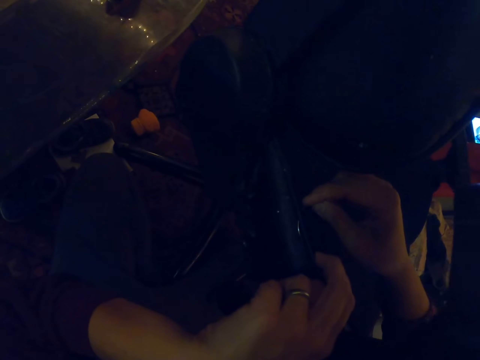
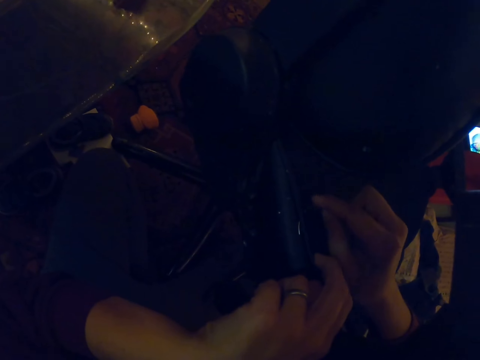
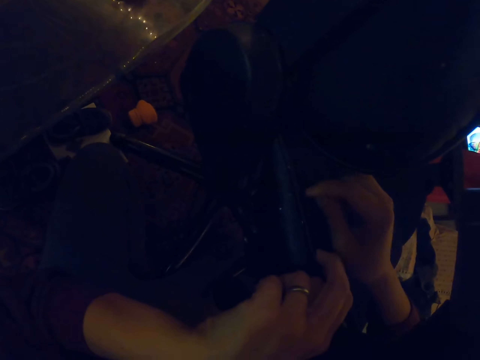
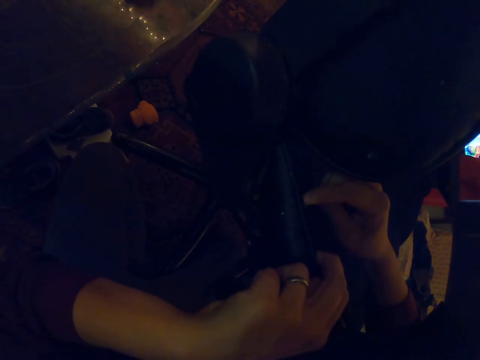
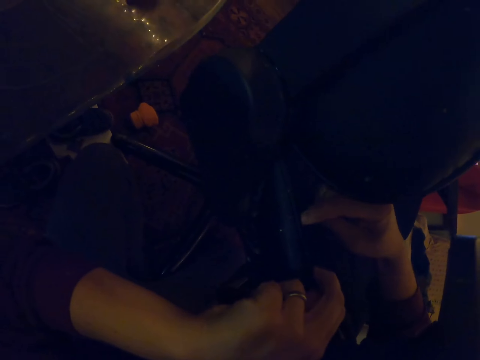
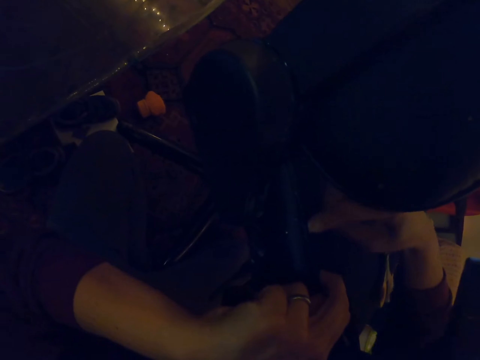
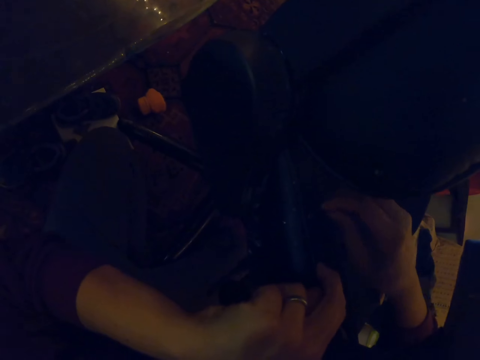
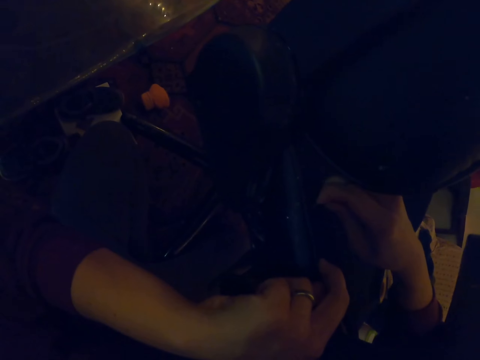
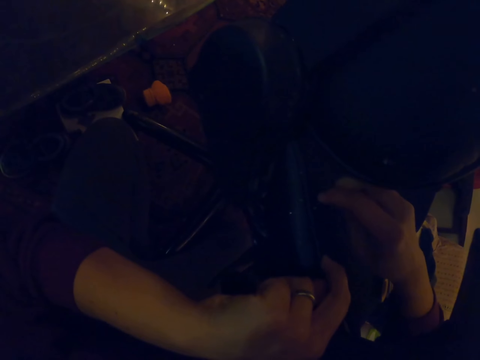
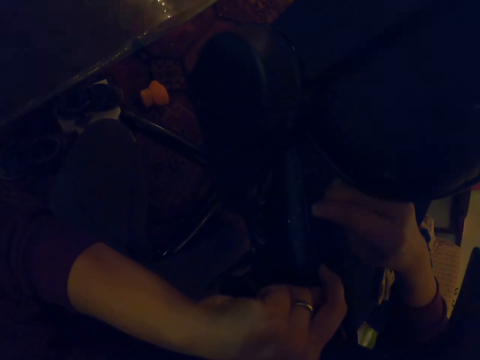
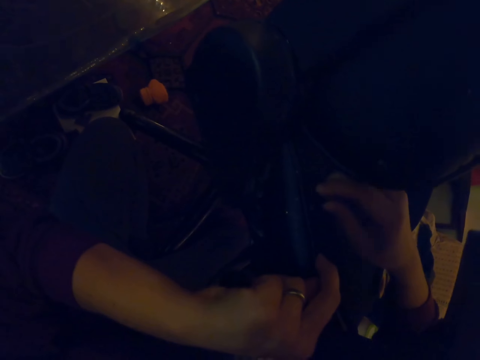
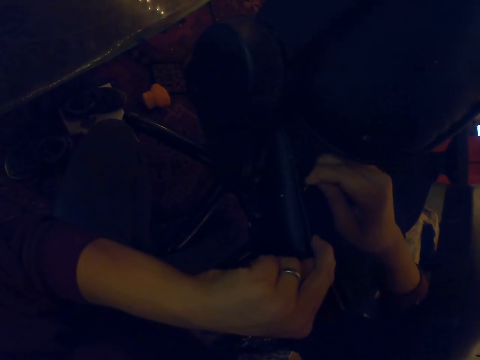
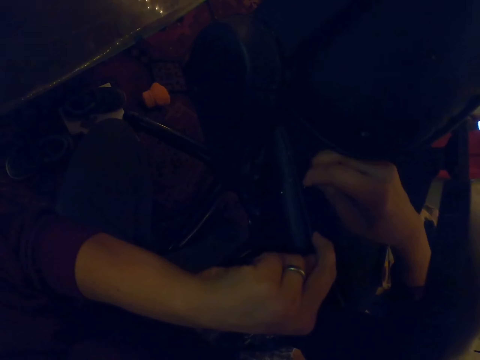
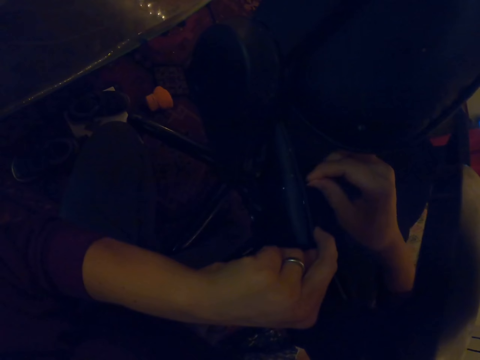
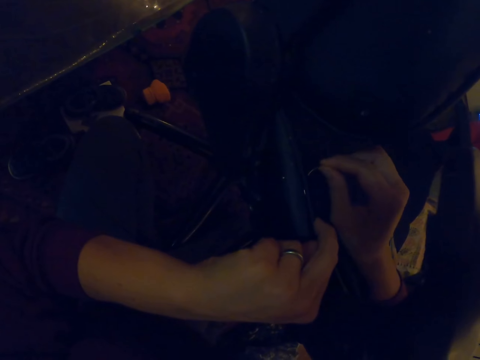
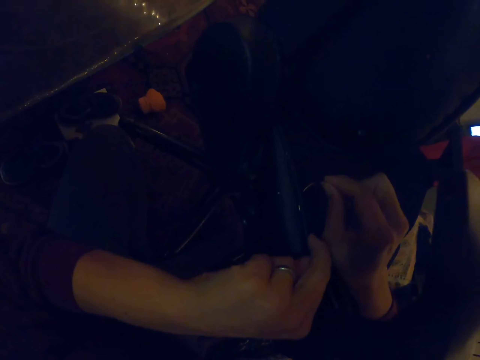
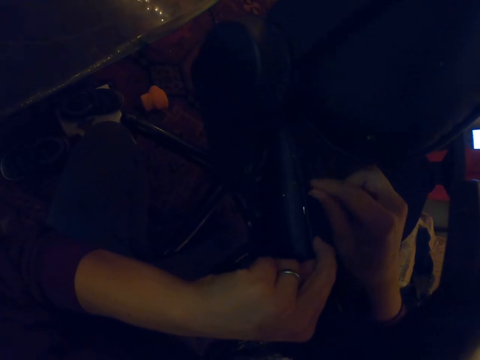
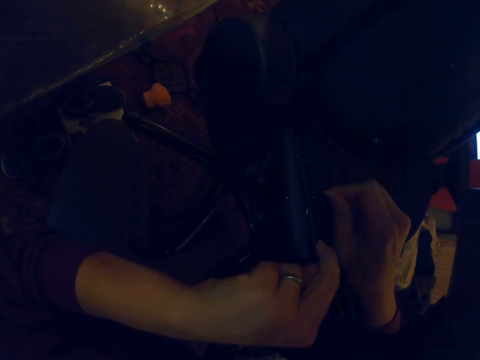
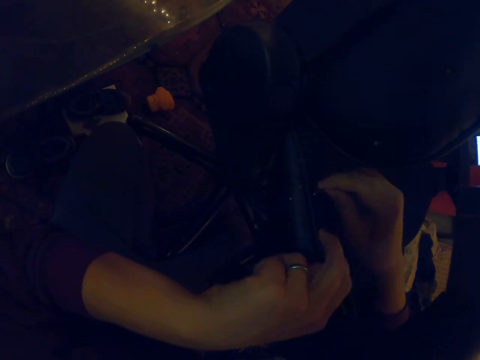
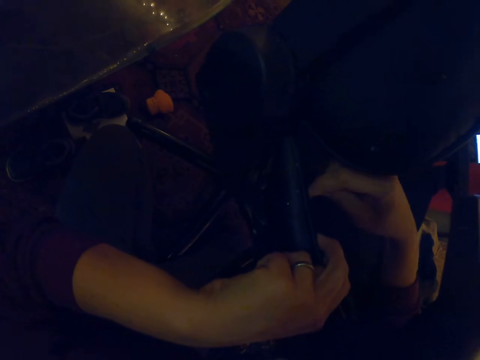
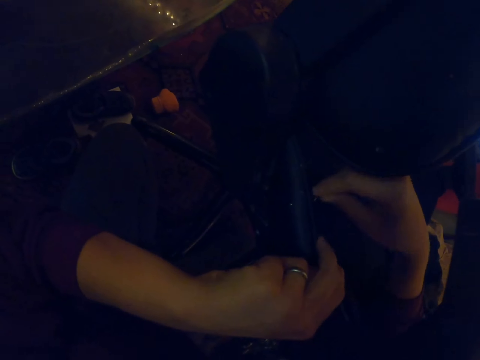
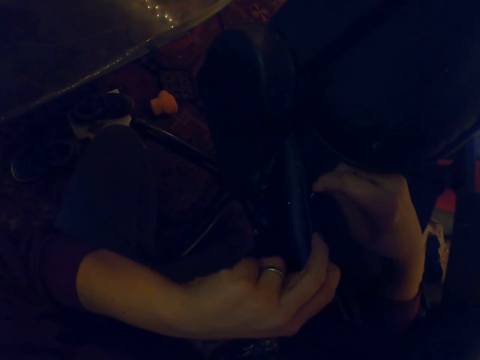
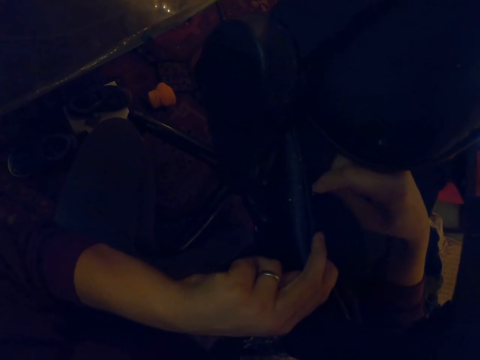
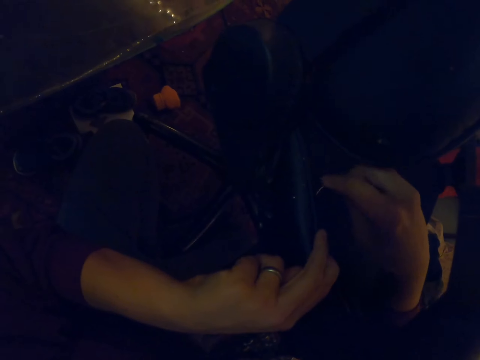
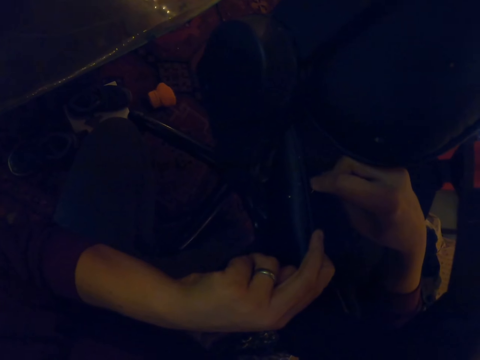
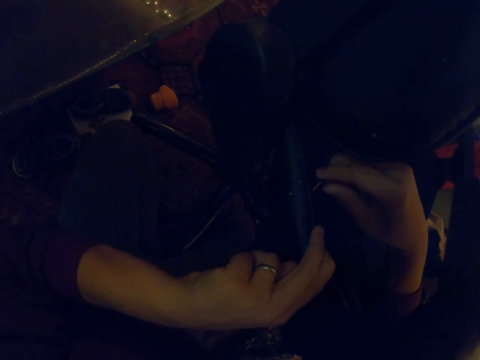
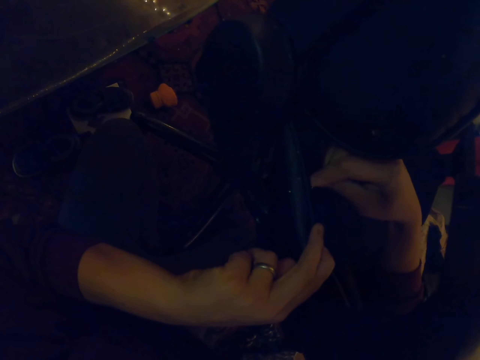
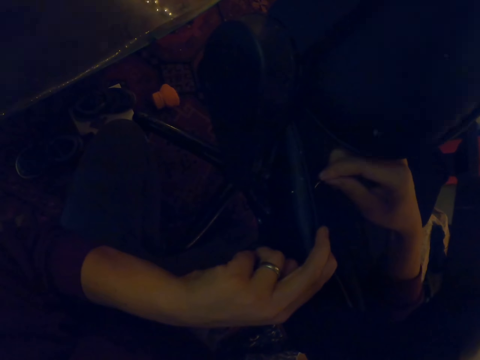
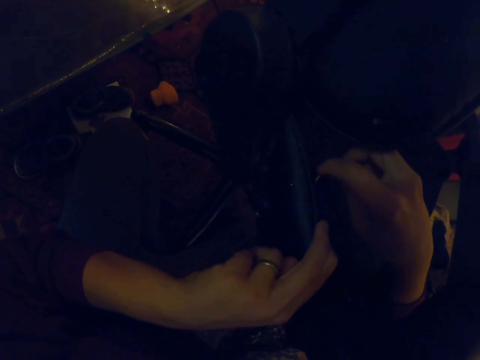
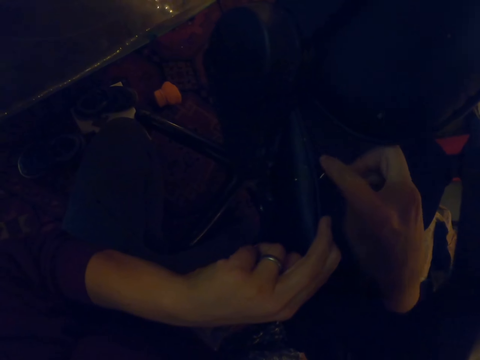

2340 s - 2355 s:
The camera wearer pulls back the needle. They push the sewing needle in the seat.

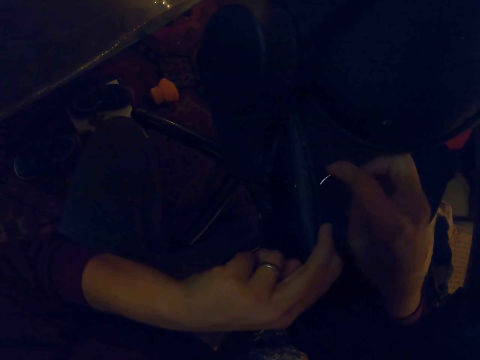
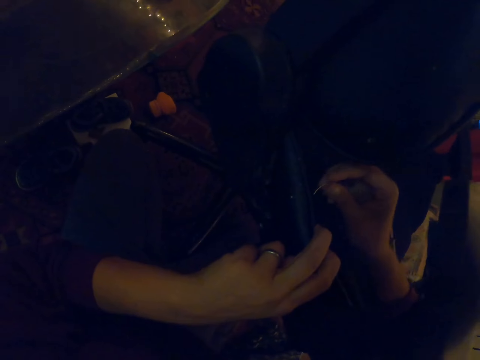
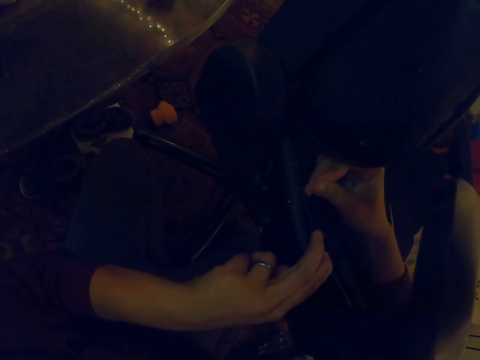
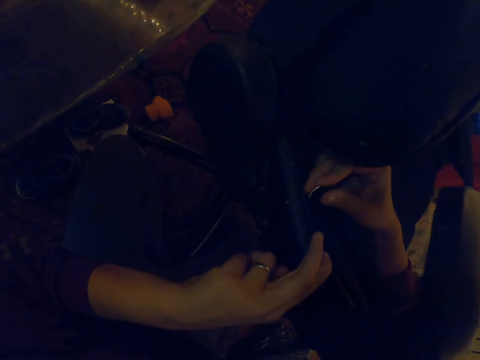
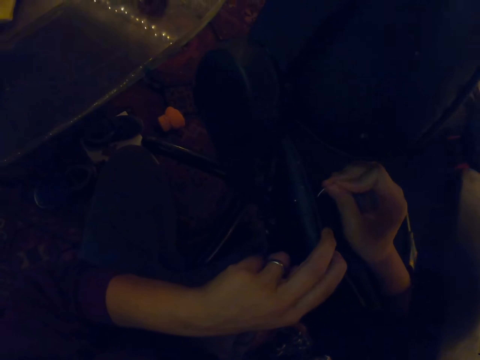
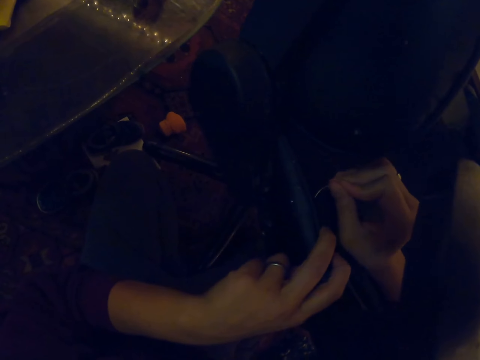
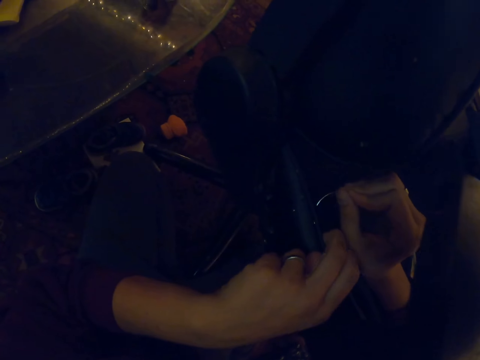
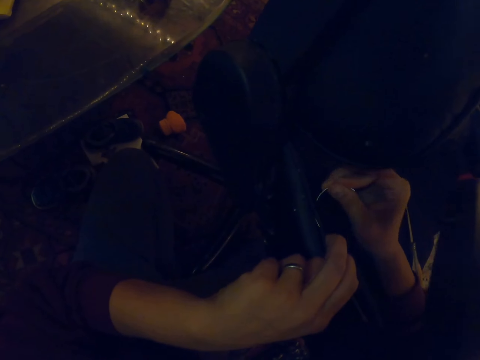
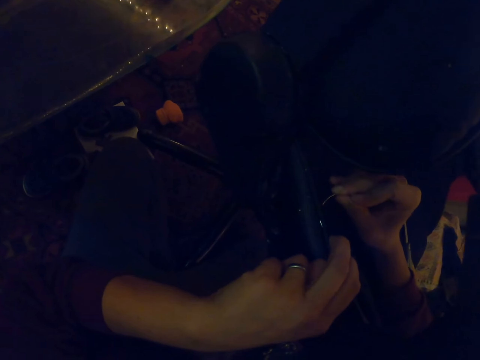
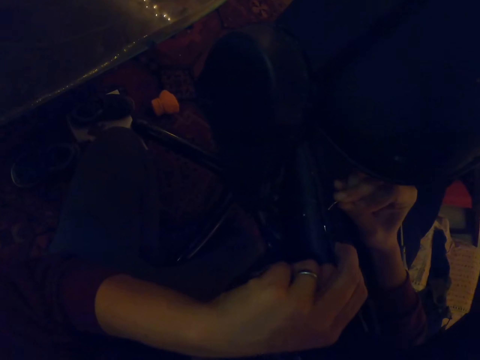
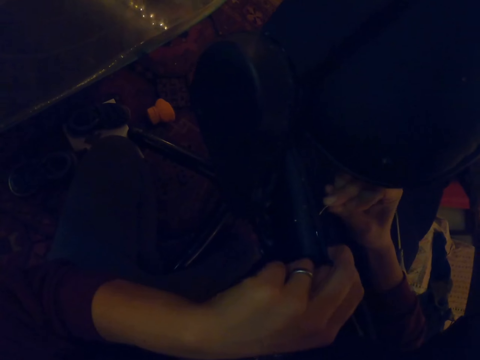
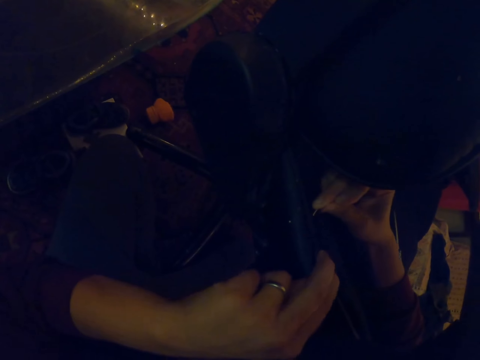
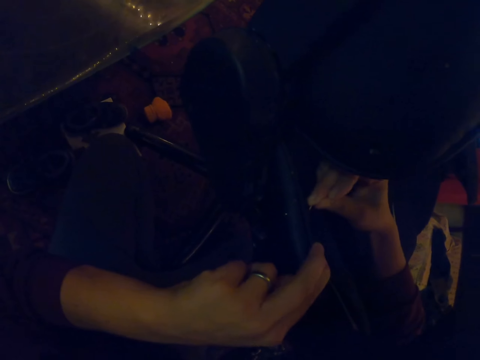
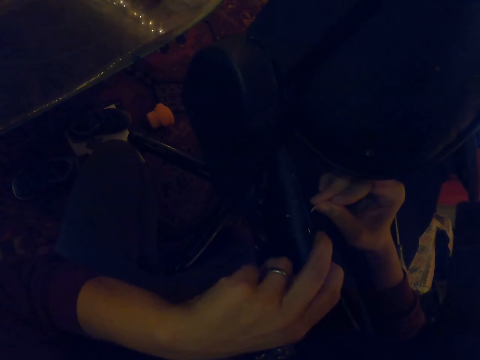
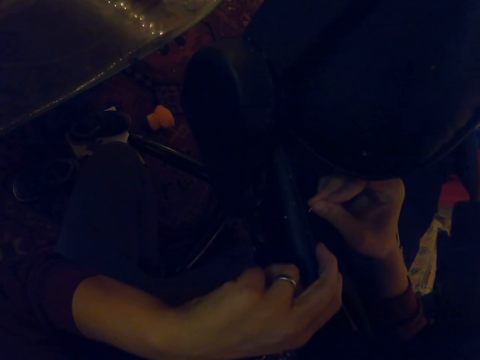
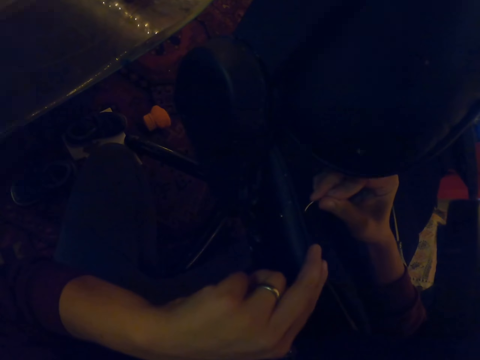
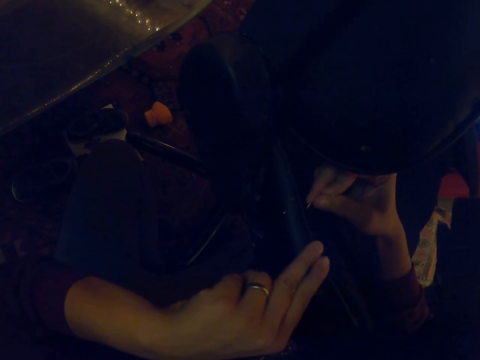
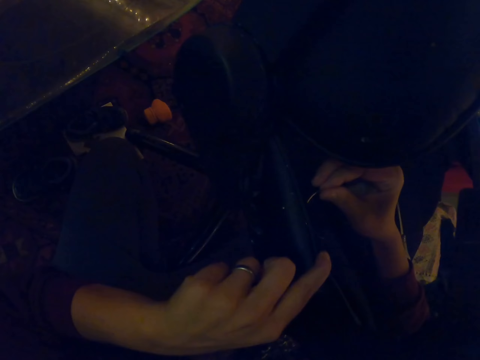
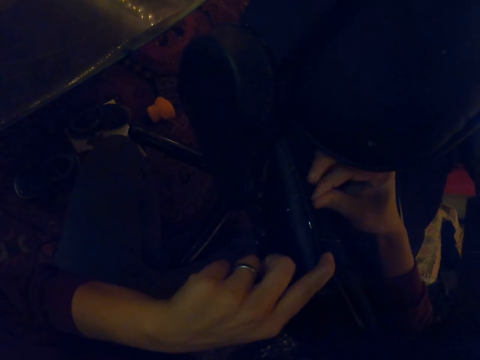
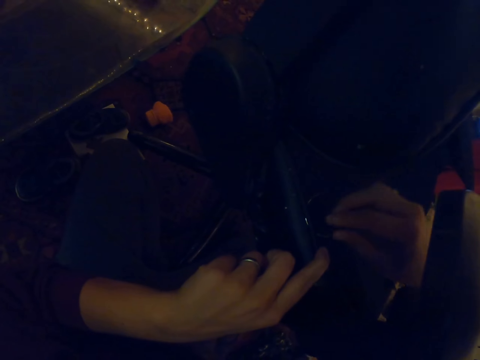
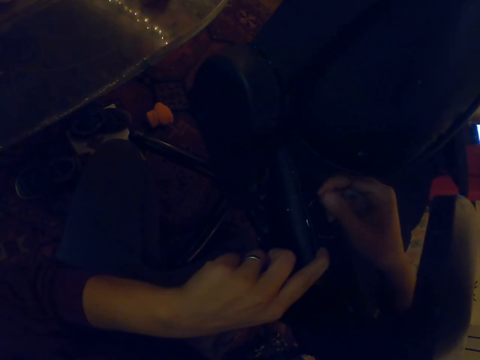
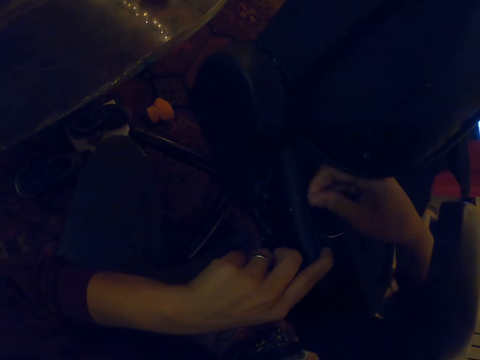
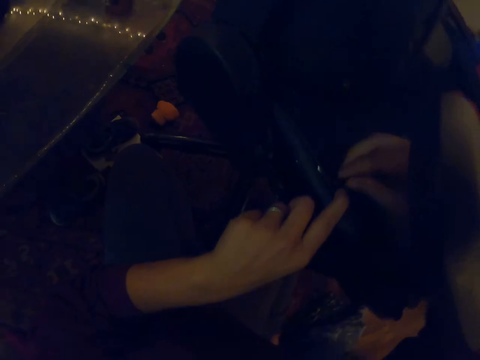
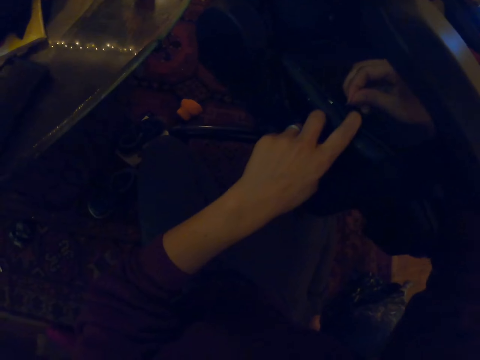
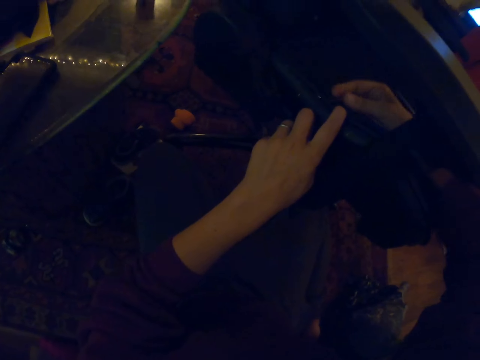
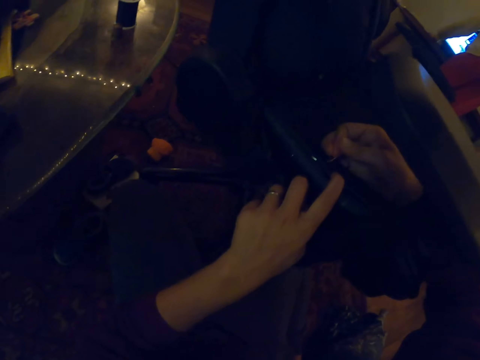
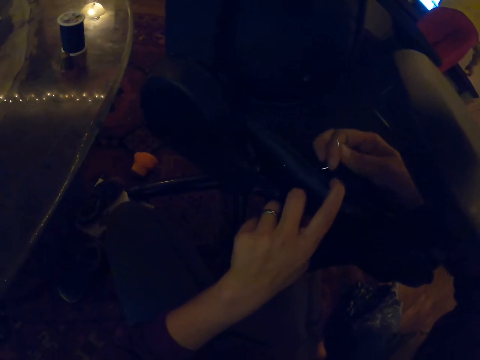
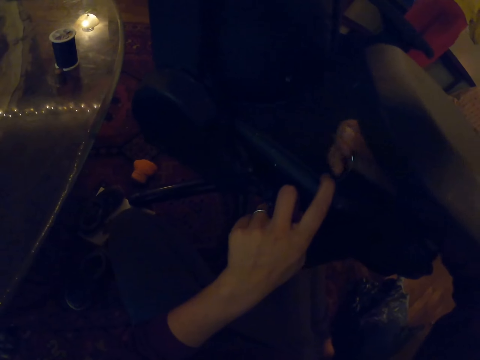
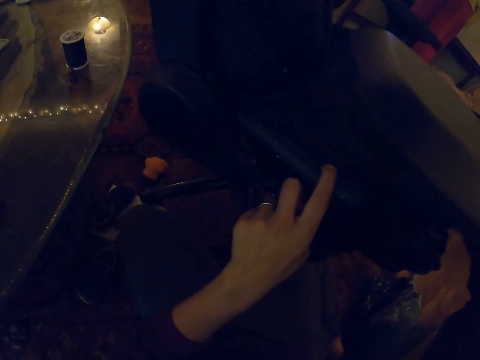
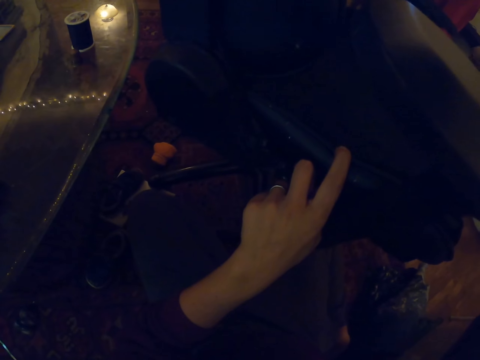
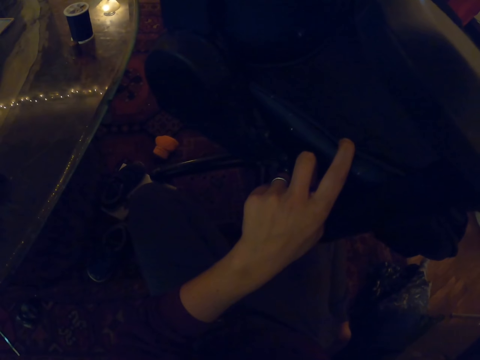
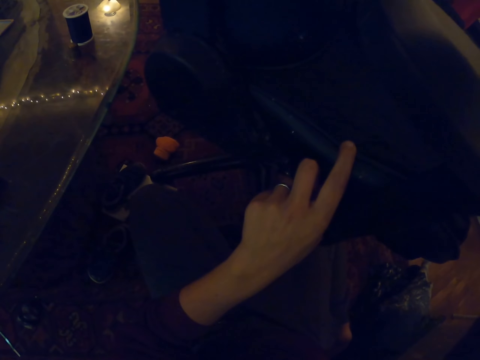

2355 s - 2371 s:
The camera wearer pulls the needle with the right hand. They pull the thread with the right hand.
